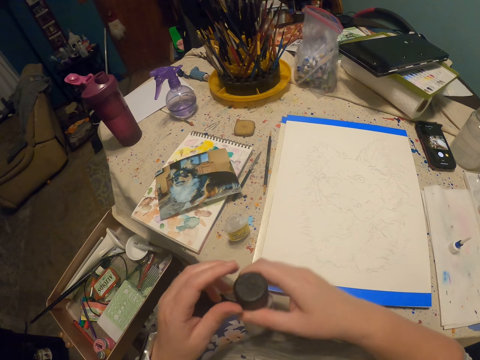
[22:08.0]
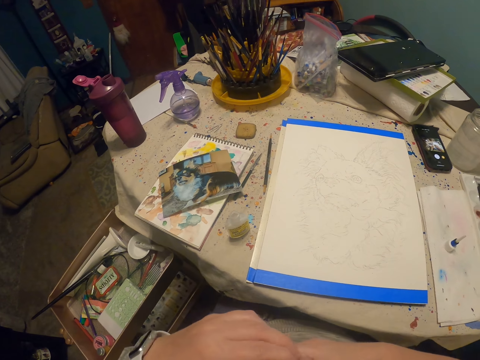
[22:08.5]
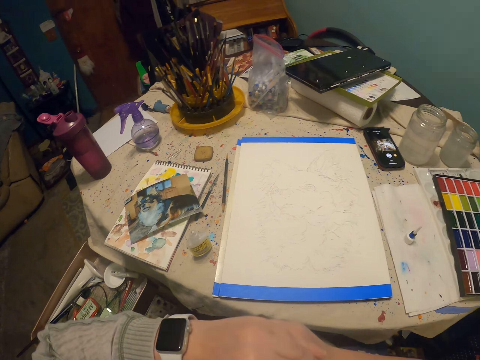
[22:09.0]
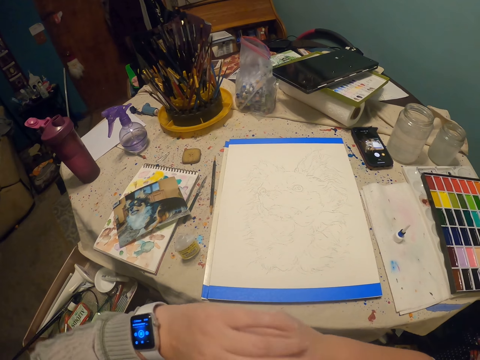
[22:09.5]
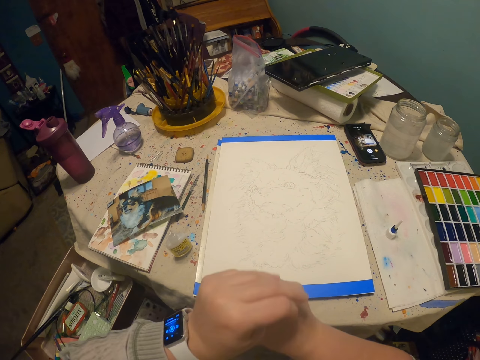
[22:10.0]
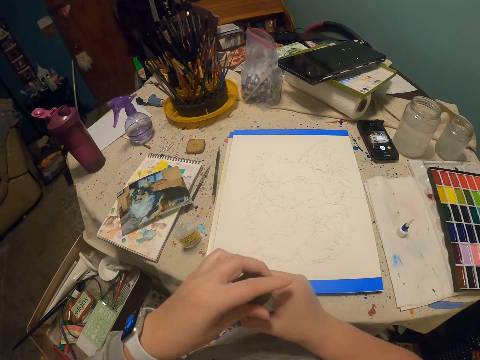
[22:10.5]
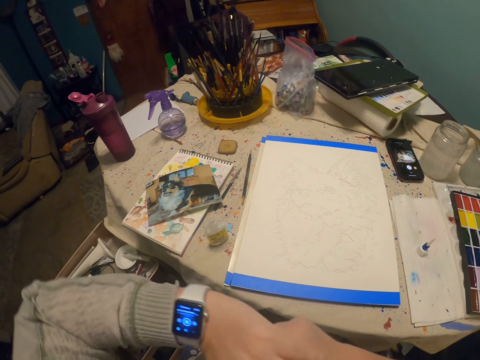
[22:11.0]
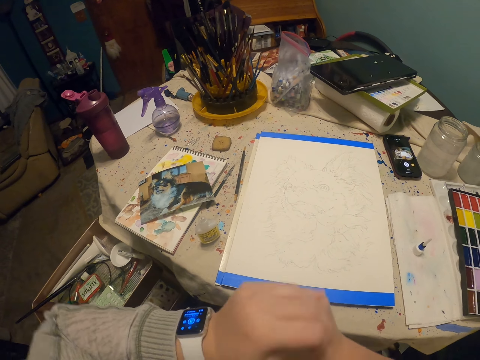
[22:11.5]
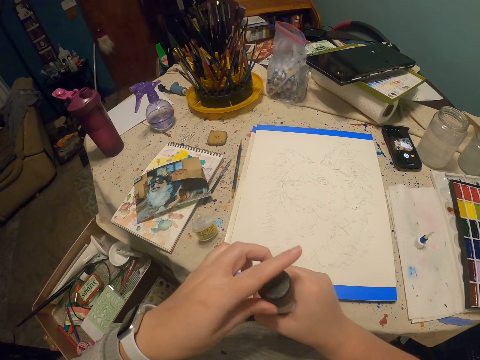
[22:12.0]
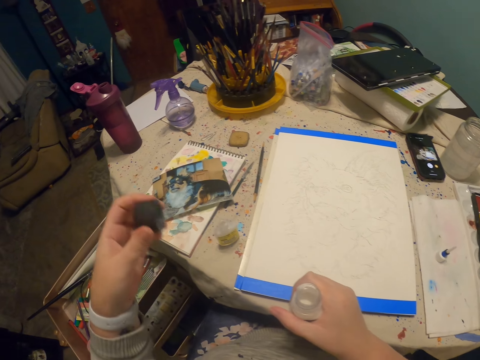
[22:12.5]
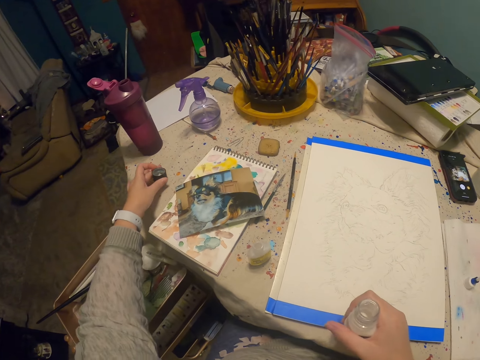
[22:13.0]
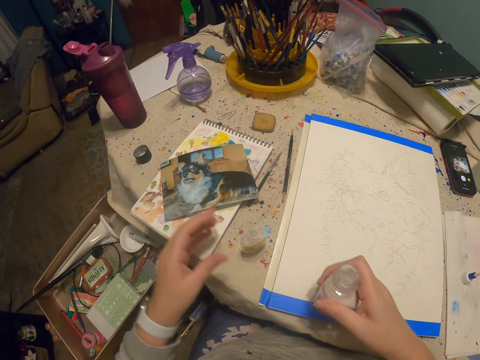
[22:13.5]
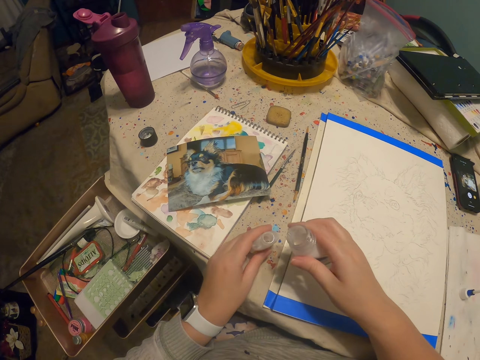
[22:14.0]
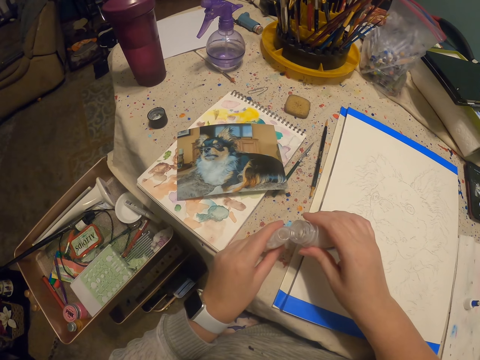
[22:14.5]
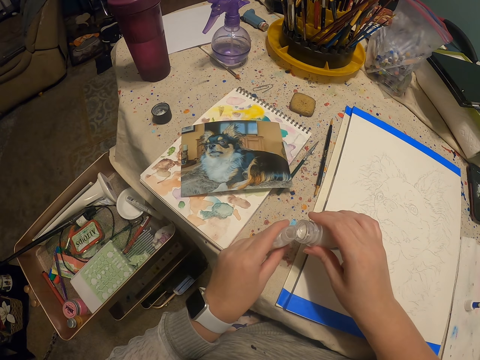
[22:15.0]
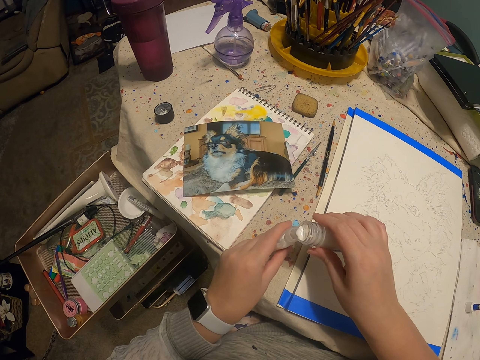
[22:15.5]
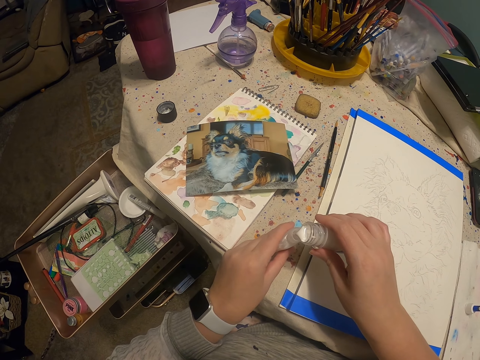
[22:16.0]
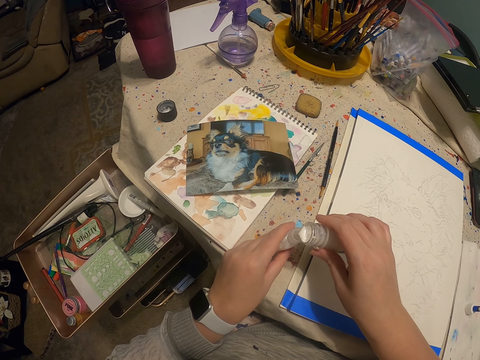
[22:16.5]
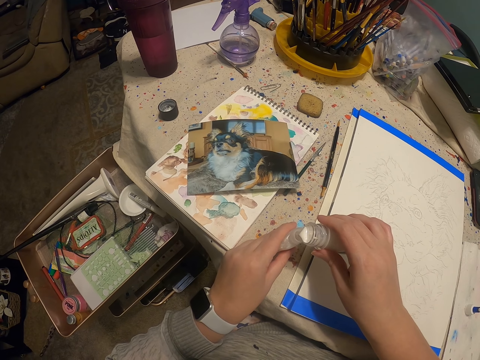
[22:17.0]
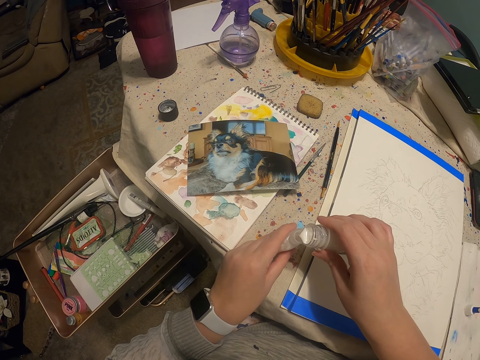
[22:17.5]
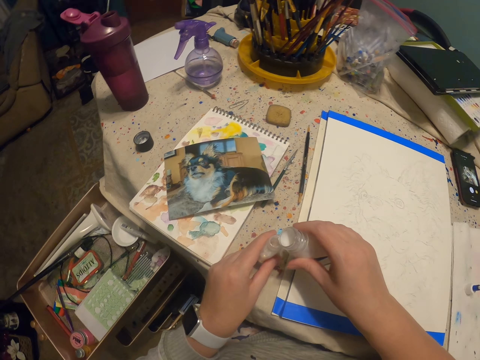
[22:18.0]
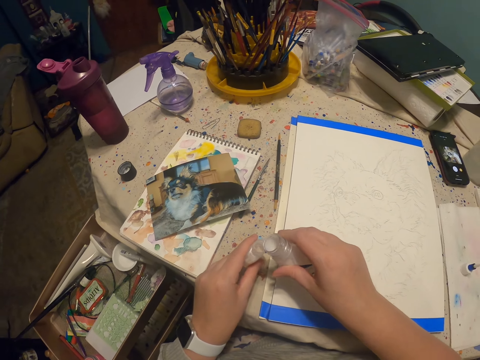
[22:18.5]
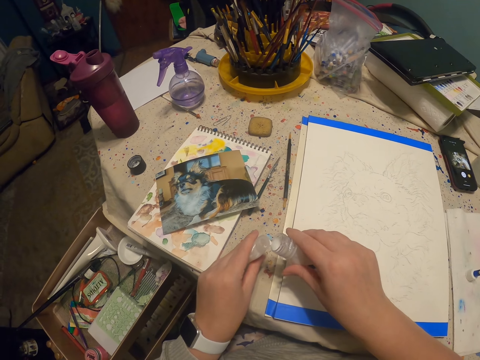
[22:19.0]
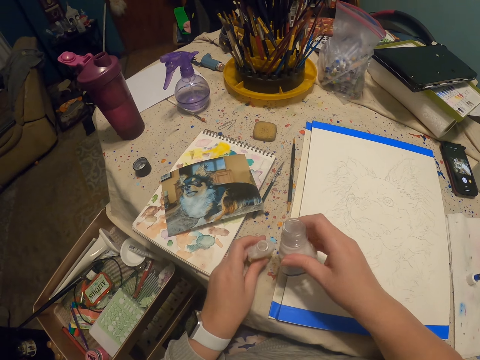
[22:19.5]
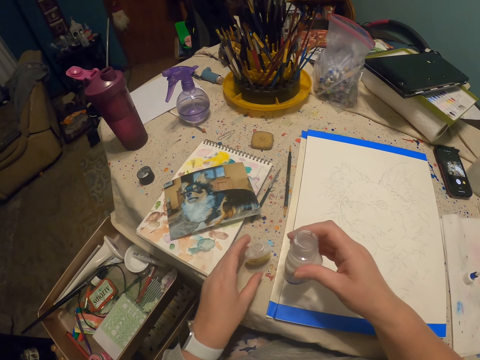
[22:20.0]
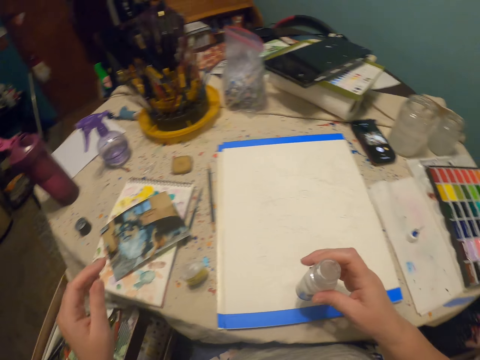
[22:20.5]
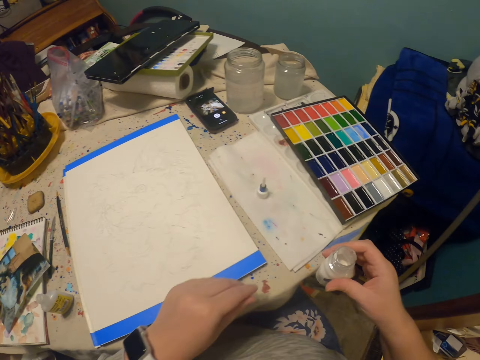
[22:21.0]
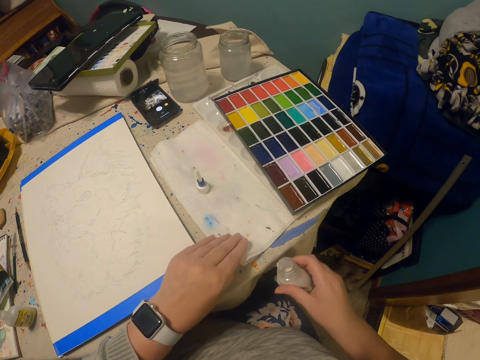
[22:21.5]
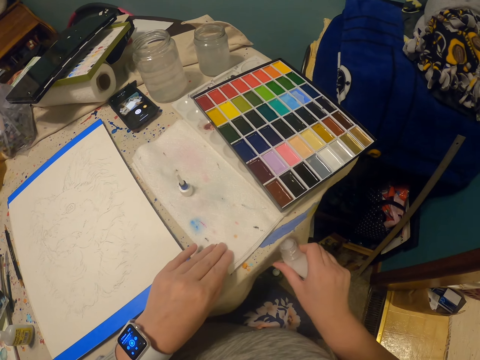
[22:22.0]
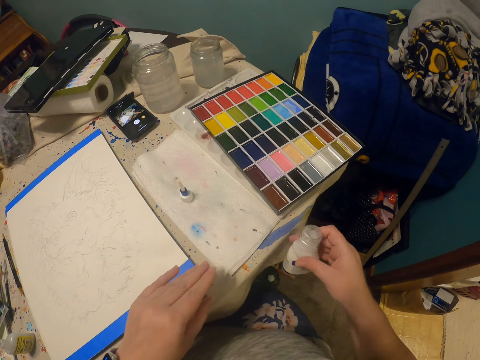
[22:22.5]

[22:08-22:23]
The camera wearer opens a paint bottle. They put down the lid on a table. They hold another paint bottle with the other hand. They pour paint in the small paint bottle. They put down the paint bottle.

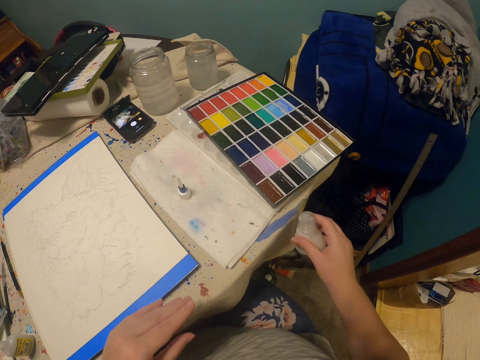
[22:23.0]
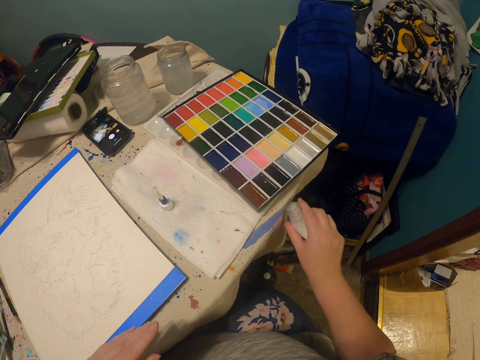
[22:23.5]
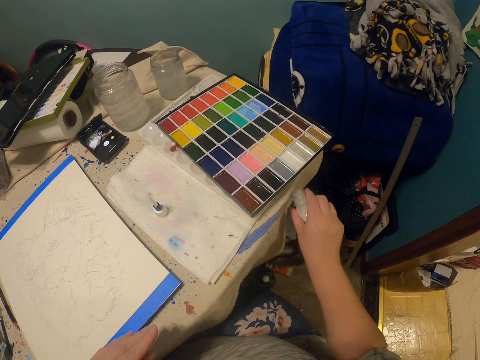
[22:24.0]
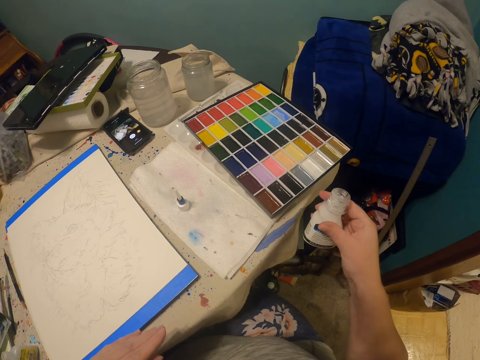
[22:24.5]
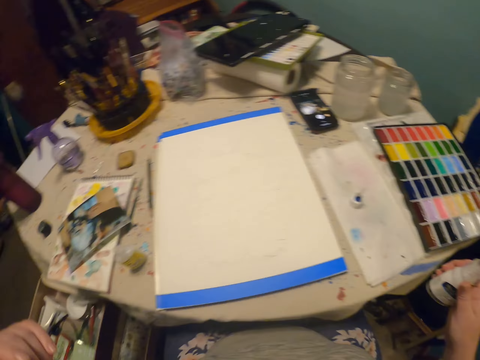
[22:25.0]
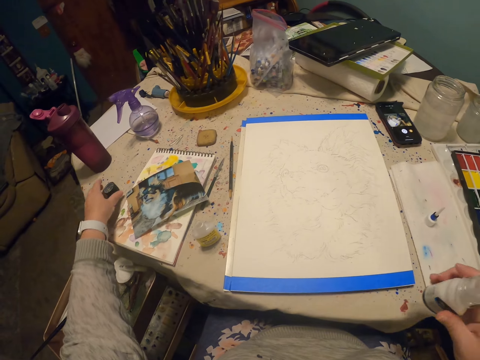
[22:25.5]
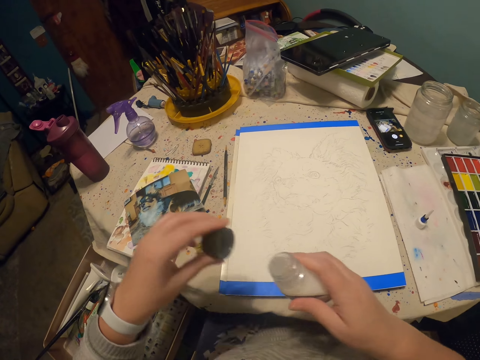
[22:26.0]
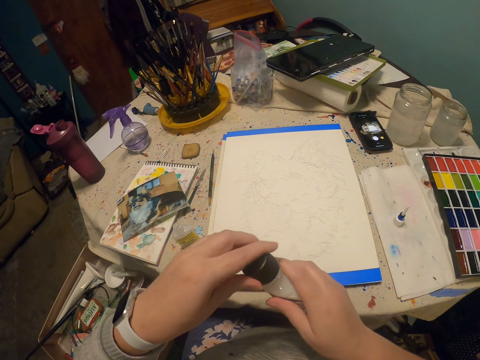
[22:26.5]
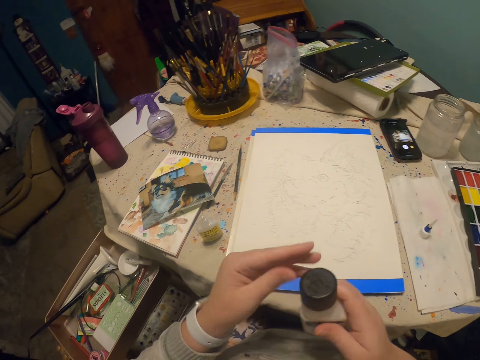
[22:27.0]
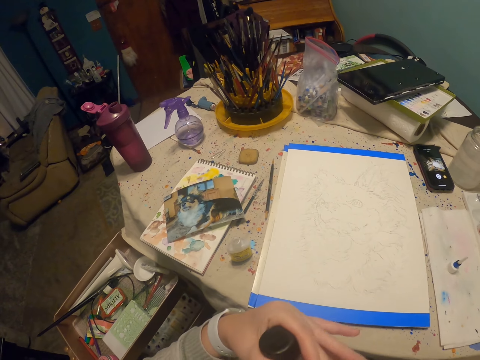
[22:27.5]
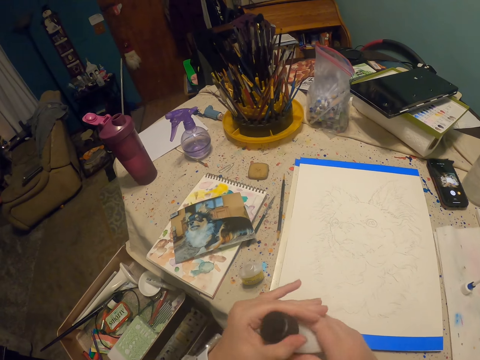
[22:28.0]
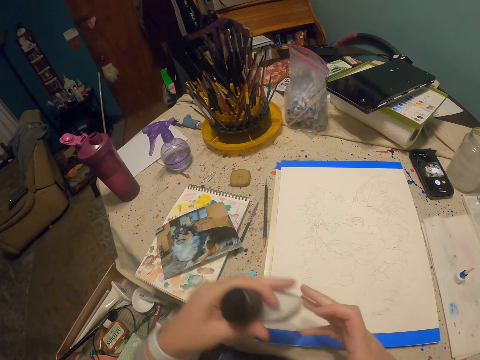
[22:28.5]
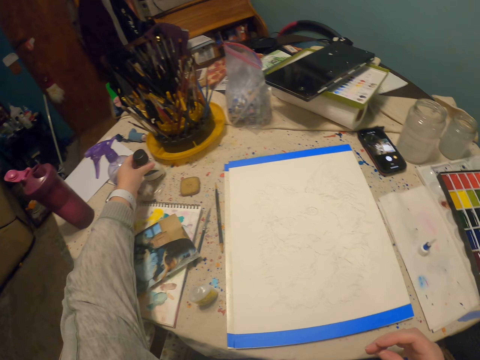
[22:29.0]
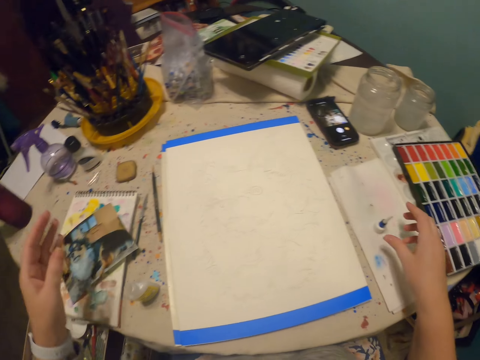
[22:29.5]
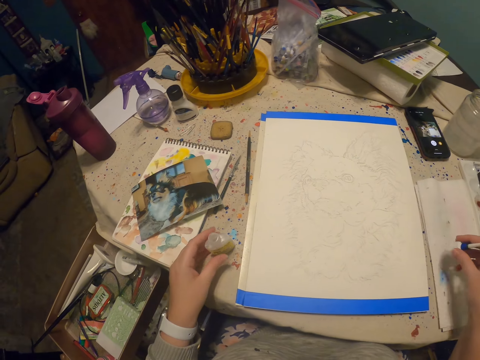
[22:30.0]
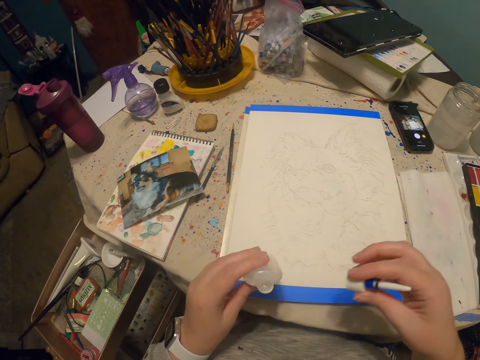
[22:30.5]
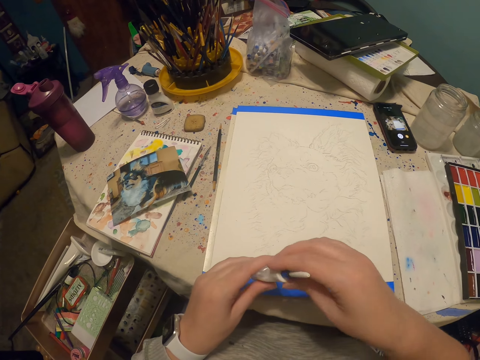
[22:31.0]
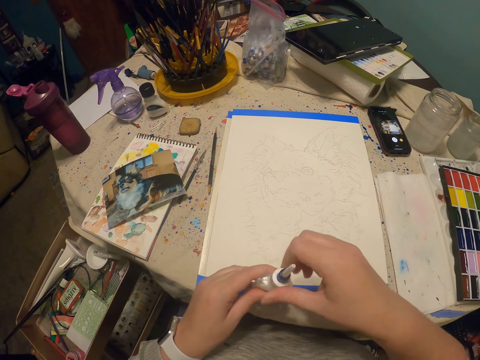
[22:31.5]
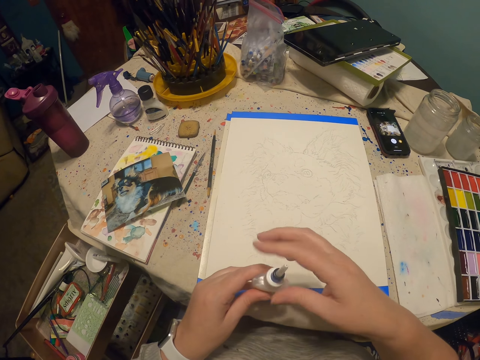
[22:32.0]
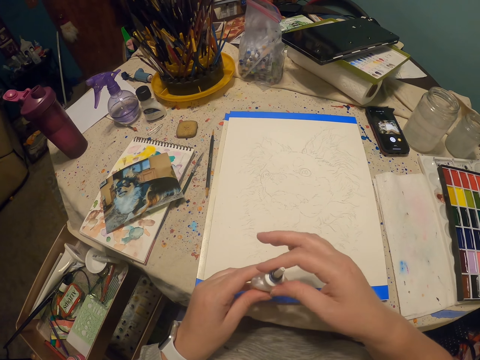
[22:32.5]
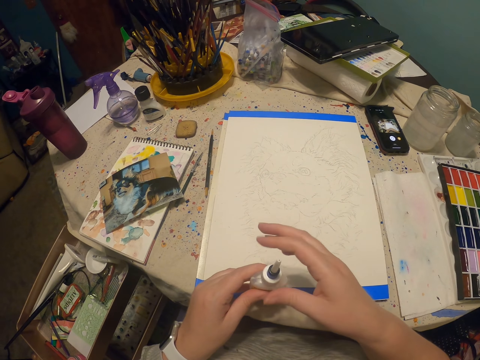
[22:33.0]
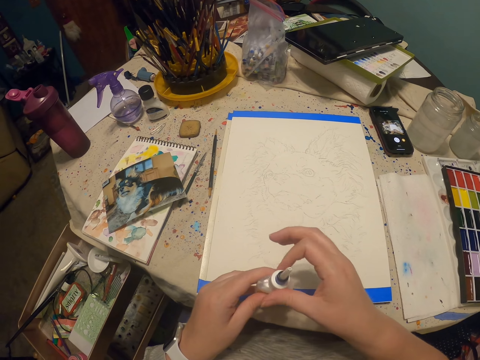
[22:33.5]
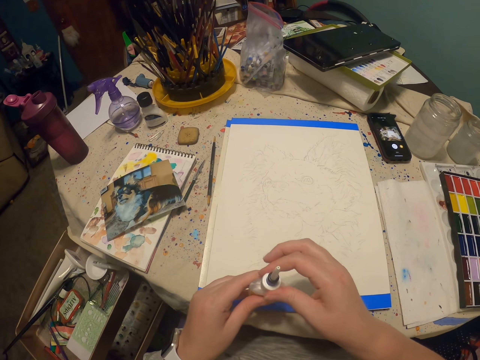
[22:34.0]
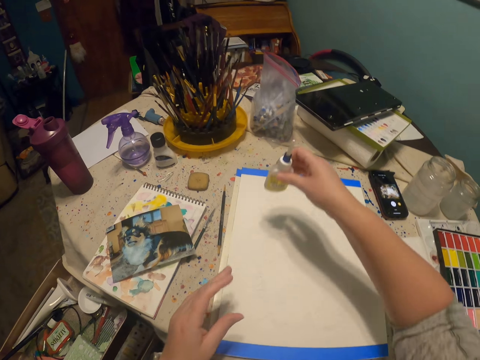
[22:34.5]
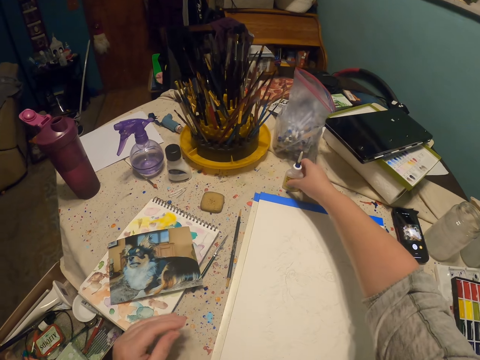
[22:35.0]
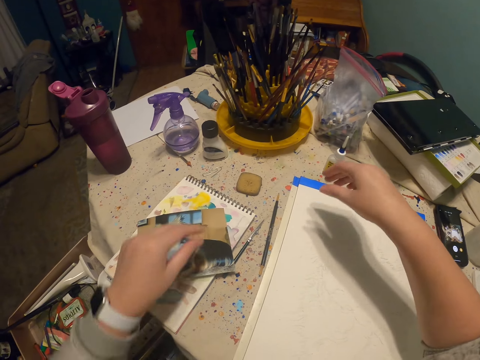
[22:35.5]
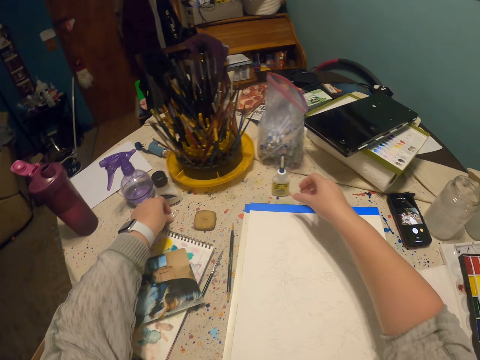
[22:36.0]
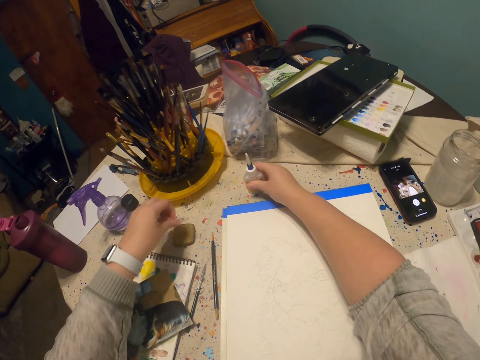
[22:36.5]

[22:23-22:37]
The camera wearer wipes paint with a table cloth. They pick up a paint can lid. They close a paint bottle with the lid. They put down the paint bottle. They pick up a bottle lid. They pick up the paint bottle. They close the paint bottle with the lid. They put down the paint bottle. They pick up a pin on a table. They hold the paint bottle with a hand.
